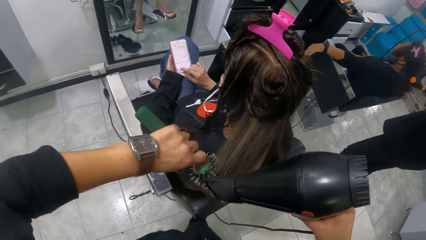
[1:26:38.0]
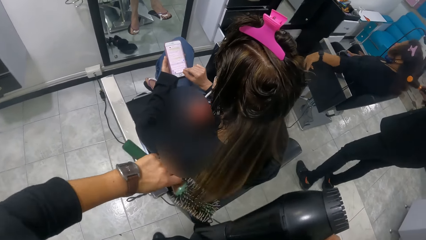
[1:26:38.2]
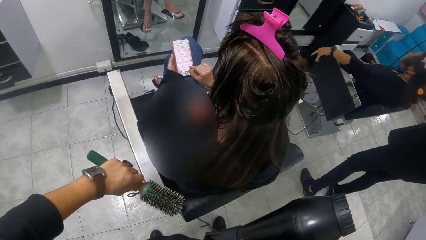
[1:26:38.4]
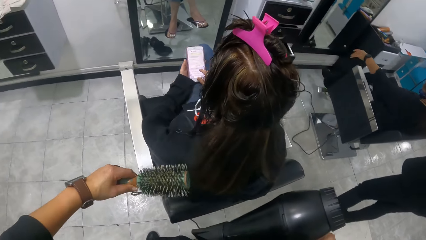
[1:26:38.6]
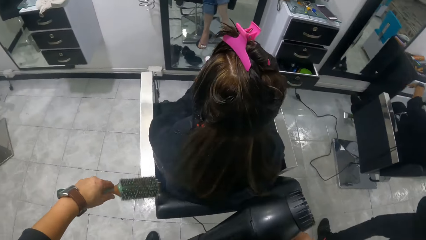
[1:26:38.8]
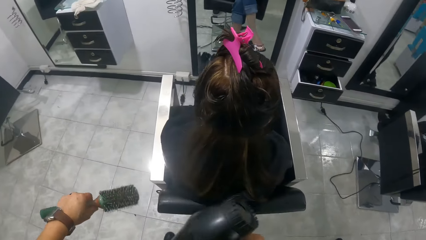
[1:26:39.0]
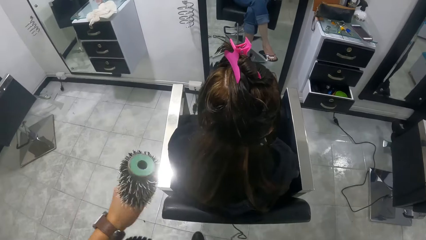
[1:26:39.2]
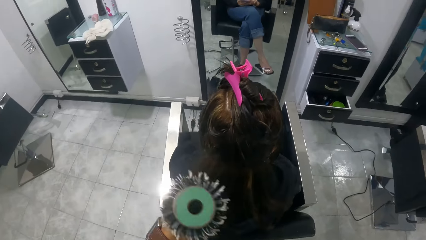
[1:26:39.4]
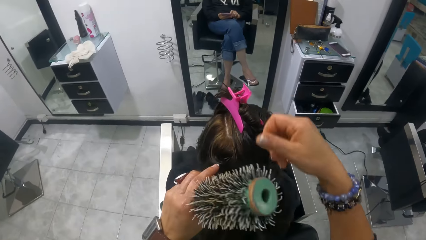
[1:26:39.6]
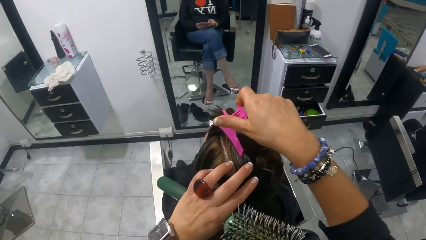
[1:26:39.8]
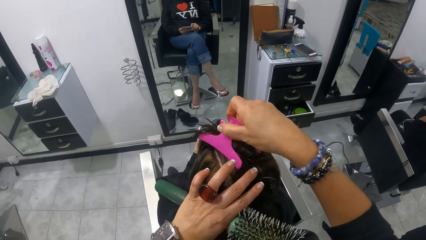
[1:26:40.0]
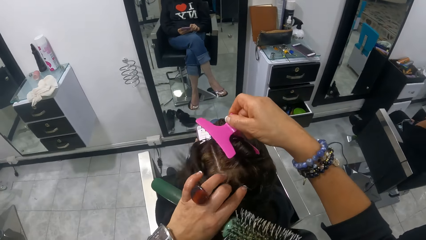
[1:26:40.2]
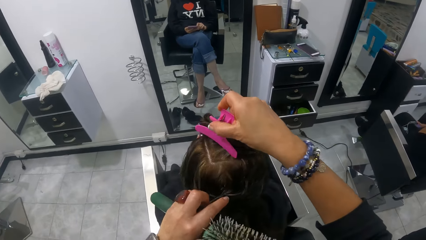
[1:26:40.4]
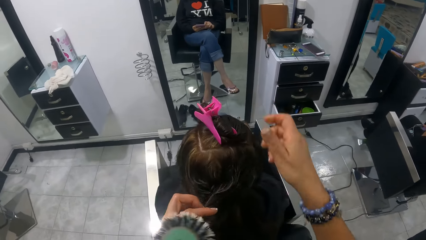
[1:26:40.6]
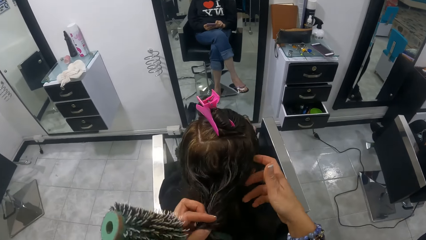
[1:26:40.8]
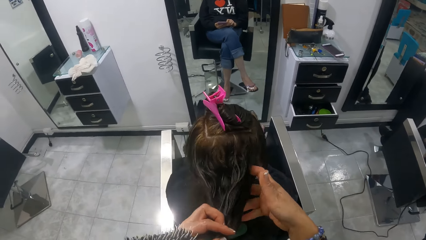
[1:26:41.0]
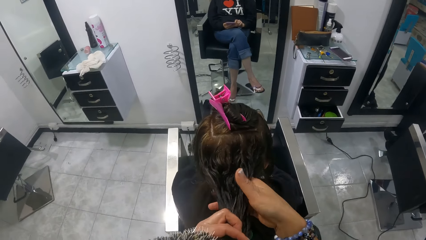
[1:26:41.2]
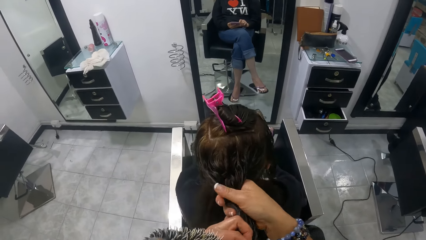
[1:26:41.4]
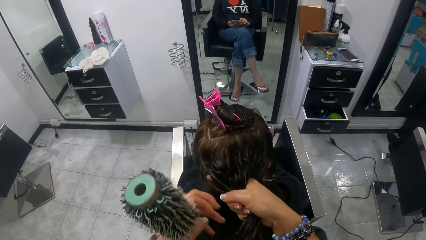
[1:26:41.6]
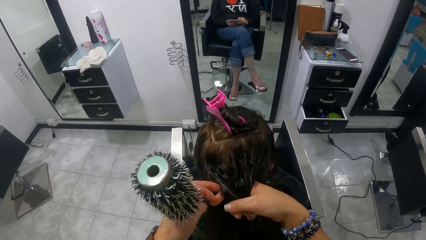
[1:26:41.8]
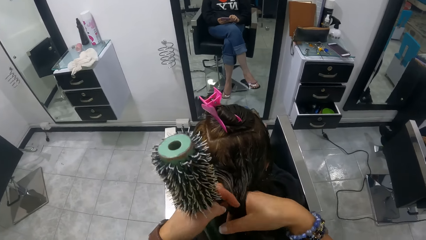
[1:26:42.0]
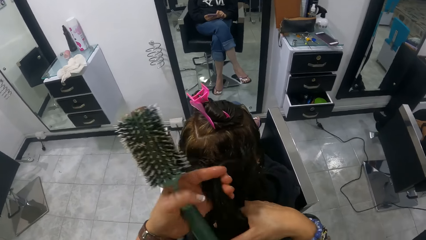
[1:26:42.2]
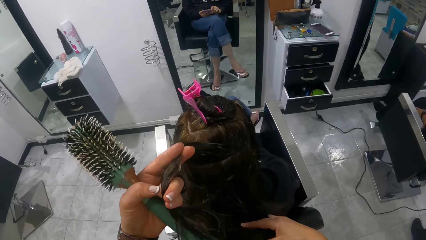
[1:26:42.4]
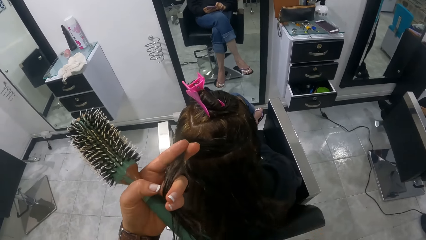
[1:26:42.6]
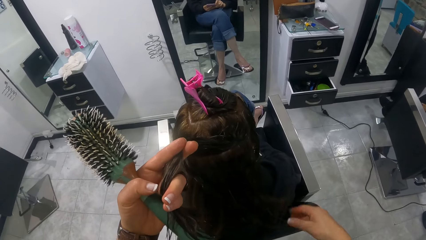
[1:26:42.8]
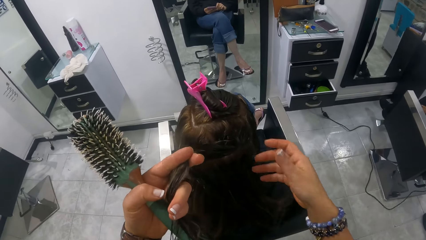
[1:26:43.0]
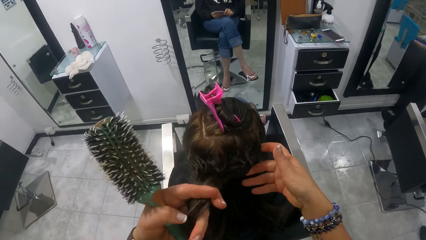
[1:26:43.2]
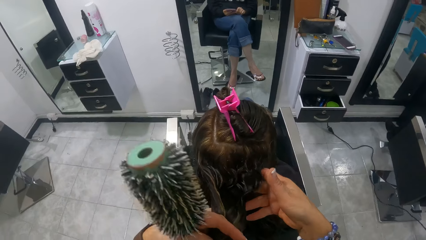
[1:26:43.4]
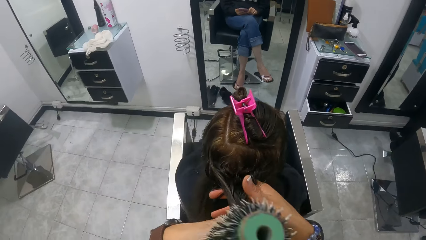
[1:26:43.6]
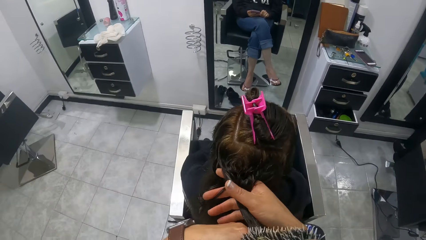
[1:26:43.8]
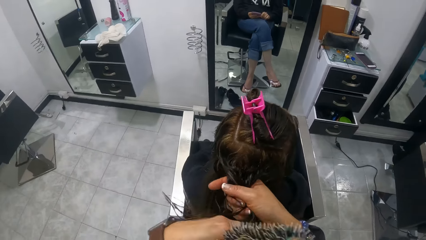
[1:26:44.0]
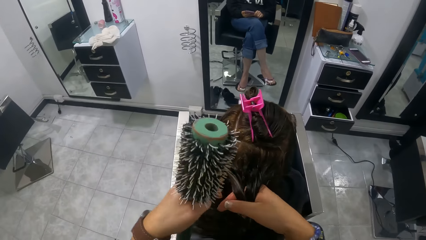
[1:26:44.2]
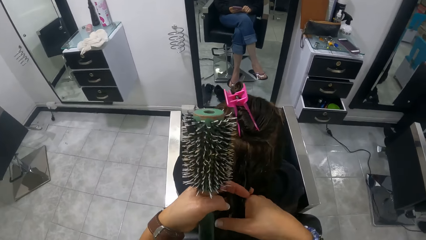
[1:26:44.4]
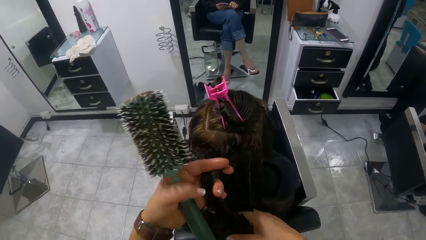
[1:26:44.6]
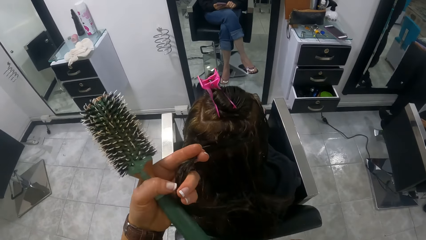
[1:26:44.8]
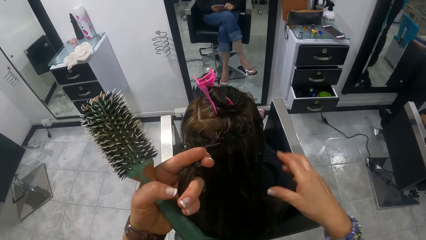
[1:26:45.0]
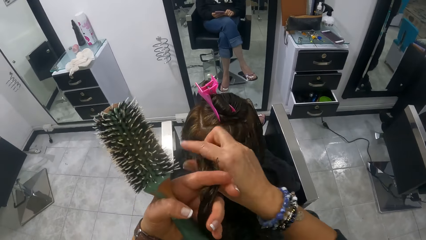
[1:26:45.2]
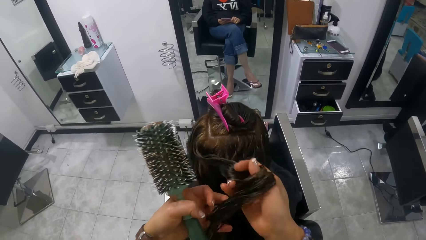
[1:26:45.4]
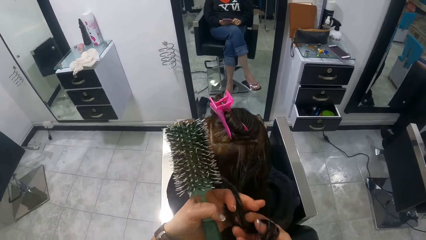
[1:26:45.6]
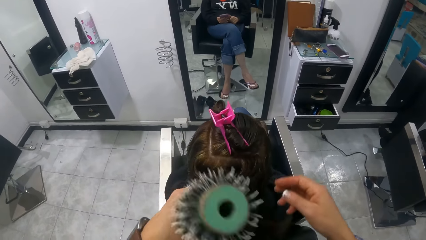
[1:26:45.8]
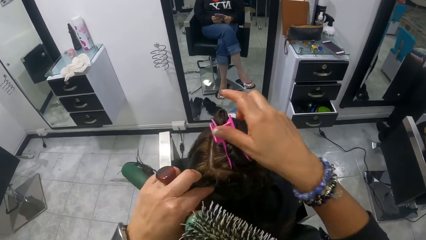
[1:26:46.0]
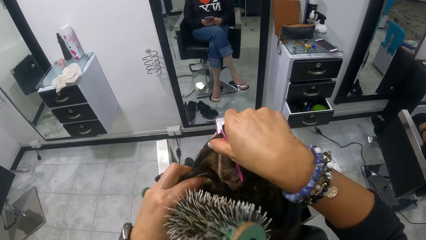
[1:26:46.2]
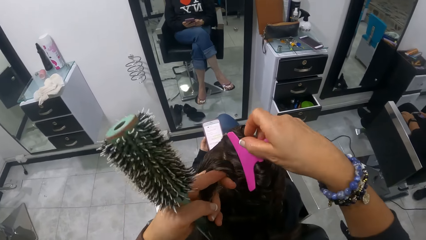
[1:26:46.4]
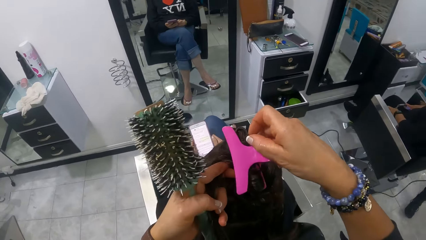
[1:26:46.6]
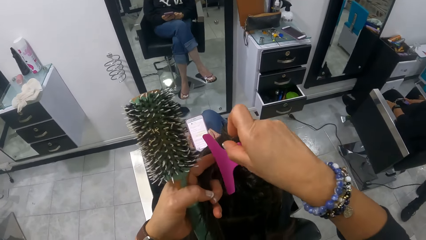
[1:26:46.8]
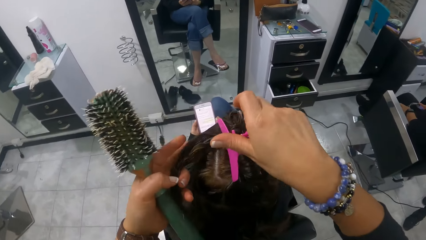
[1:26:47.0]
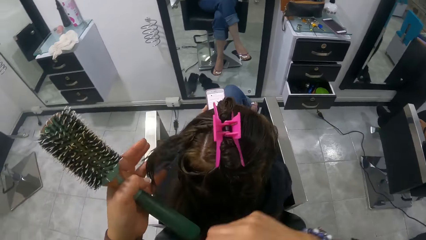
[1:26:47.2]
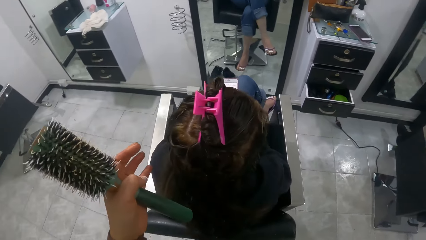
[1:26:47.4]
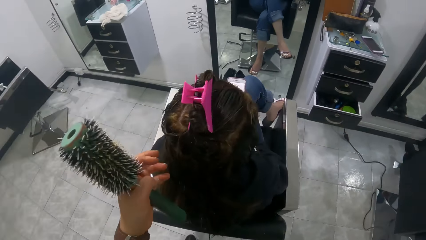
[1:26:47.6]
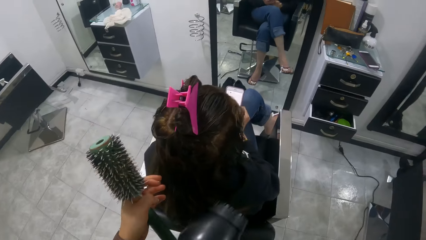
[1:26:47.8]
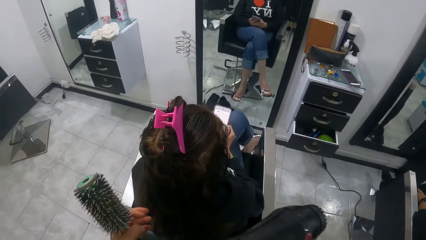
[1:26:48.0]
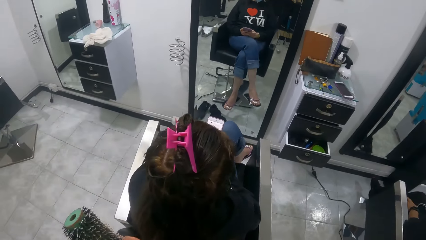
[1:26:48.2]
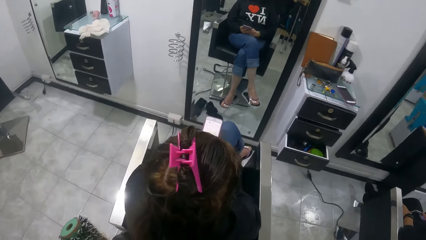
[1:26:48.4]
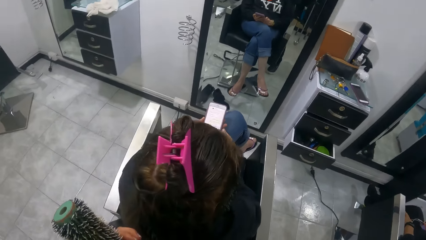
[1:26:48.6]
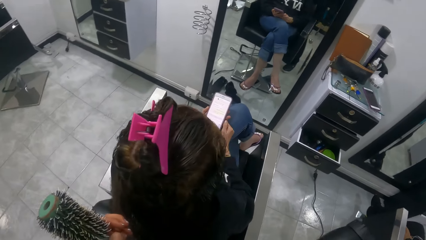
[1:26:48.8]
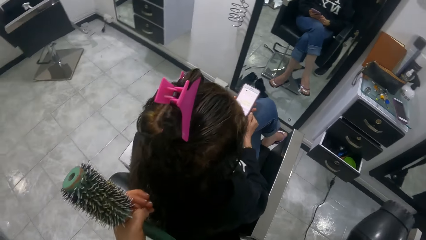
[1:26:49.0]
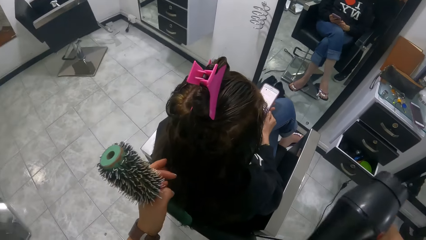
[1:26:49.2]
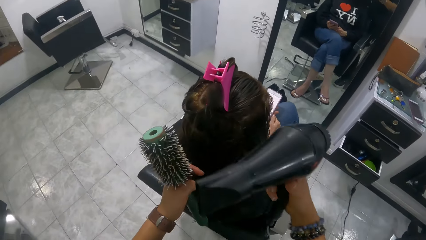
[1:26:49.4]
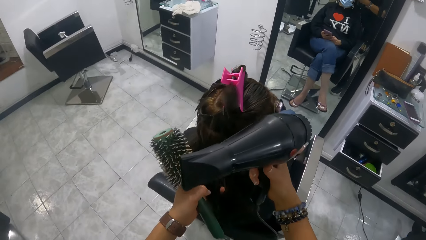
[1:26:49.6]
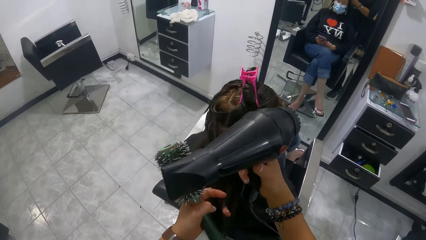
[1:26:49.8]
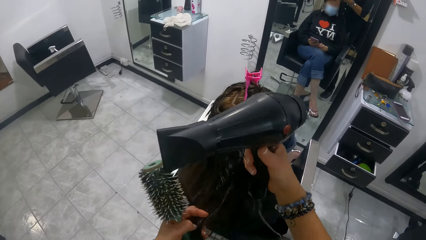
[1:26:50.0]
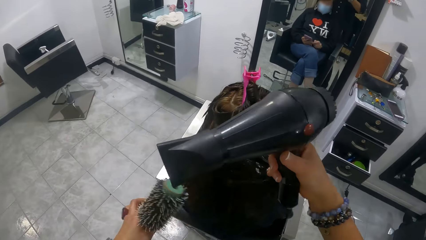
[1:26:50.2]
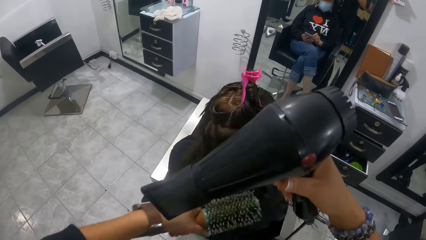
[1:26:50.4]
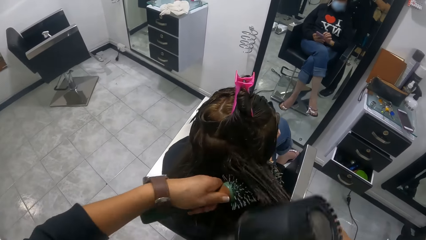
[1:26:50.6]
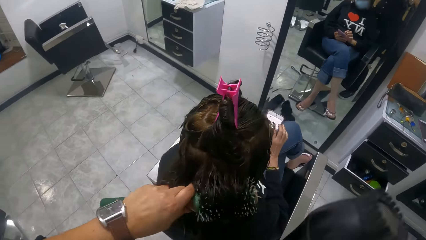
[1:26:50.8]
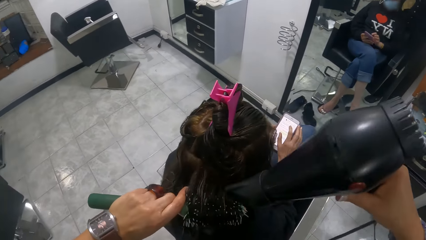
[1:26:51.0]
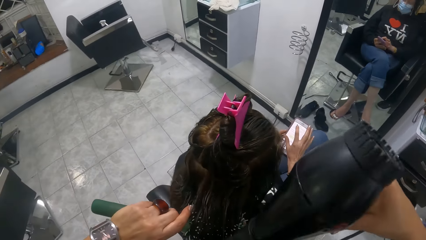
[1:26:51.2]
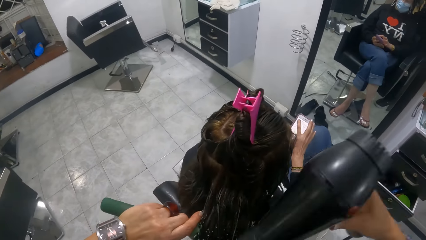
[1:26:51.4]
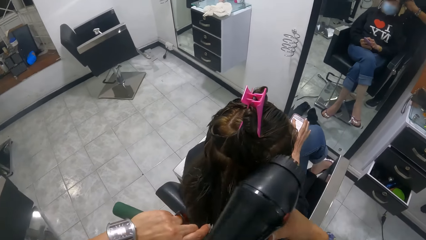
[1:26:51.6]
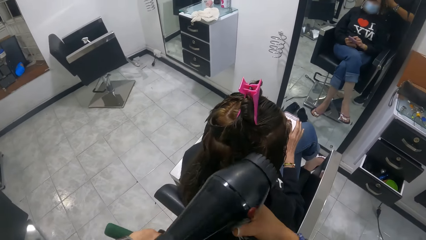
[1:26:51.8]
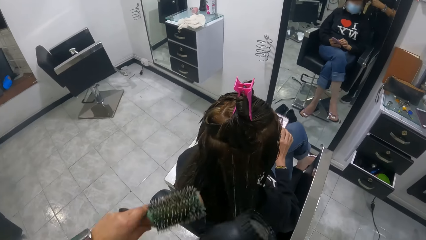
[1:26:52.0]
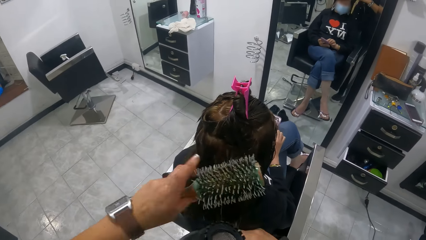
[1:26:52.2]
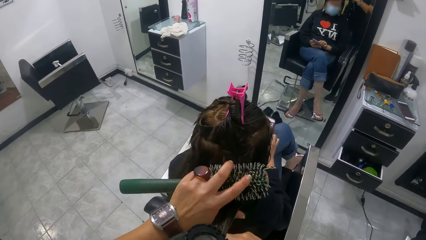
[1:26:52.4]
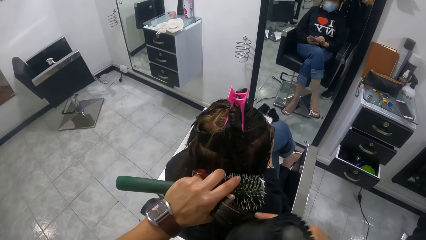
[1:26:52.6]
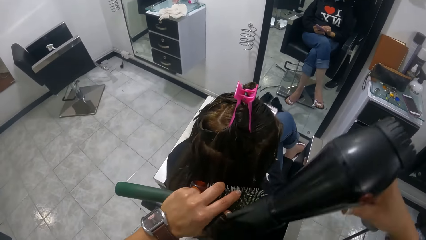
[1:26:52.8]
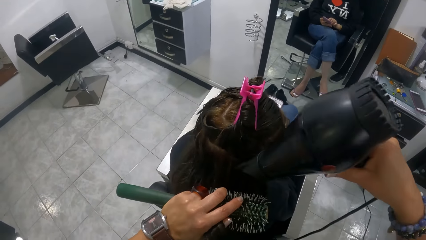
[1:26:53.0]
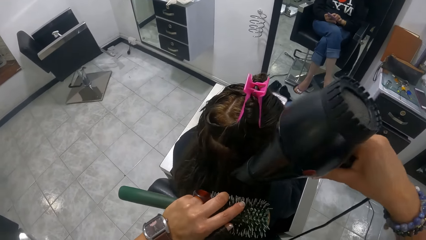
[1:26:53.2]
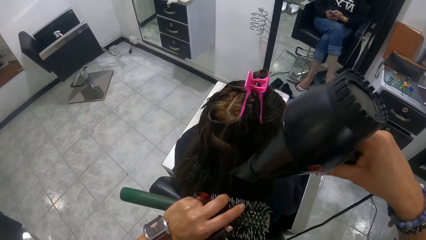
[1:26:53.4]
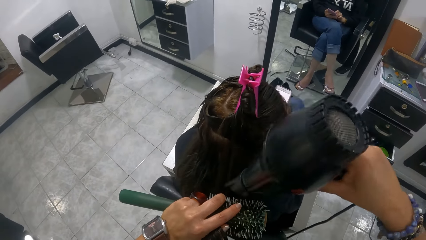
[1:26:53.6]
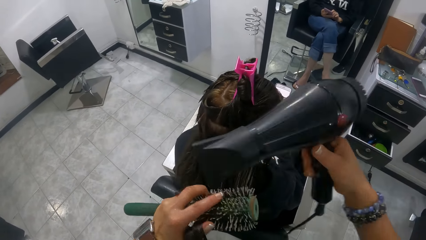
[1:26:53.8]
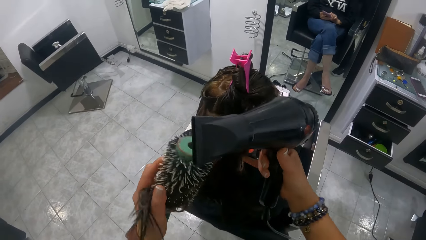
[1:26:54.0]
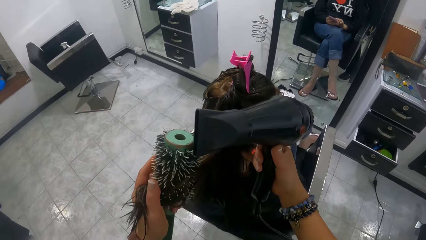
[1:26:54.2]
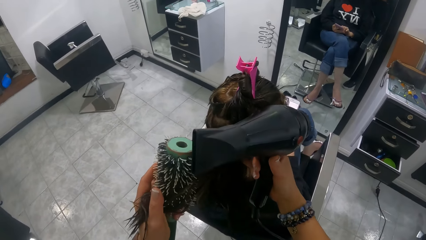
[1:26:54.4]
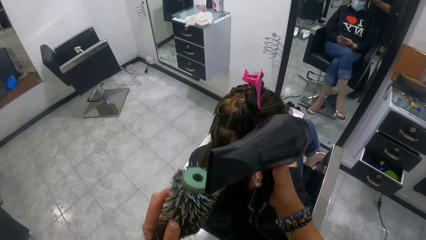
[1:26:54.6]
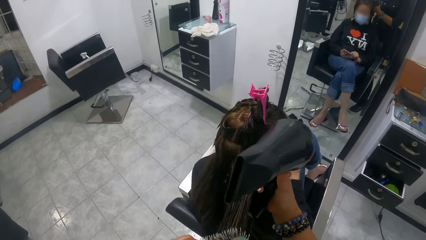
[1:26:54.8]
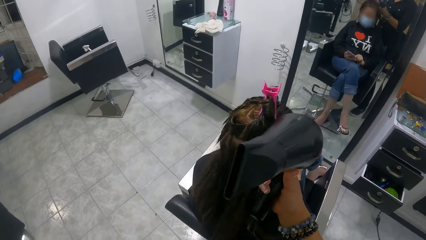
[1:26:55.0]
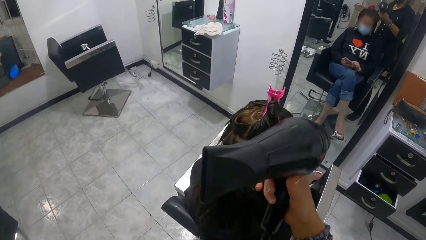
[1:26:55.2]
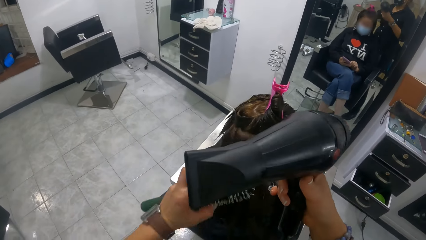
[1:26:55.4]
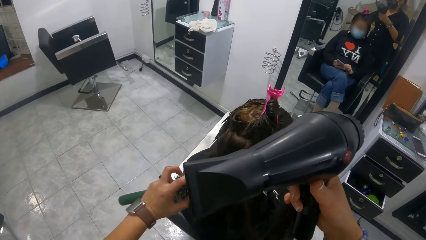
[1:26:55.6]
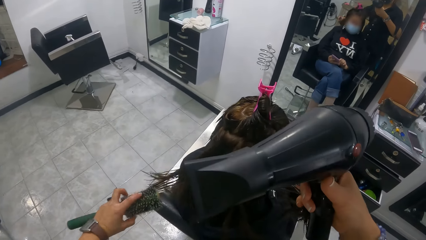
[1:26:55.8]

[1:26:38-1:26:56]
The camera wearer adjusts a hair clip on the woman's hair with her right hand. She unlocks the hair clip with the right hand. She dresses the woman's hair with her hands. She locks the hair clip on the woman's hair. She holds the woman's hair with the right hand. She holds the woman's hair with the left hand. She holds the woman's hair with the right hand. She adjusts the woman's hair with the left hand. She adjusts the woman's hair with the right hand. She adjusts the hair clip on the woman's hair with her right hand. She holds the woman's hair with the left hand. She unlocks the hair clip with the right hand. She clips the woman's hair with the hair clip in her right hand. She stands in the room. The woman holds a phone with both hands. The camera wearer conditions the woman's hair with the hair dryer in her right hand and the brush in her left hand. She adjusts the woman's hair with both hands. She rolls the woman's hair on a hair brush roller. She straightens the woman's hair with a blow dry machine. She adjusts the woman's hair with the right hand. She adjusts the woman's hair with the left hand. She straightens the woman's hair with the blow dry machine. She blows the hair brush roller with the blow dry machine.
